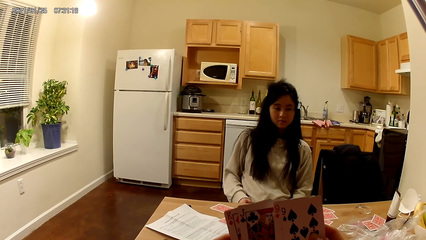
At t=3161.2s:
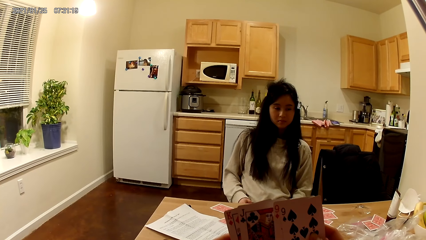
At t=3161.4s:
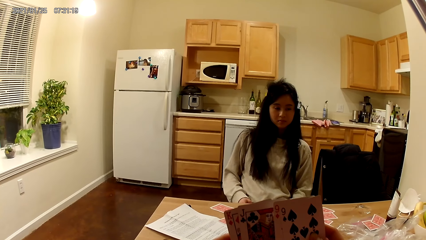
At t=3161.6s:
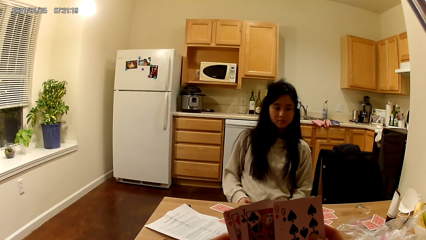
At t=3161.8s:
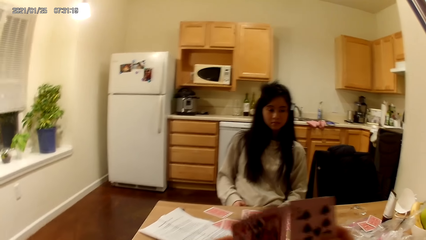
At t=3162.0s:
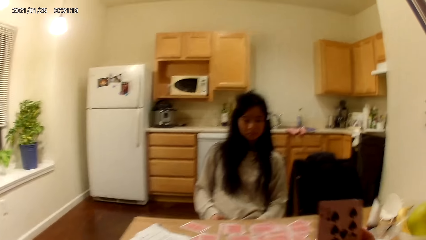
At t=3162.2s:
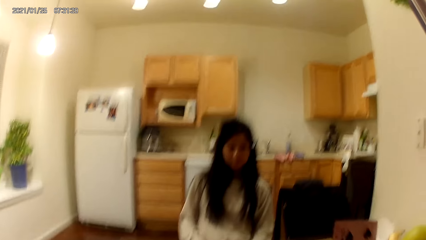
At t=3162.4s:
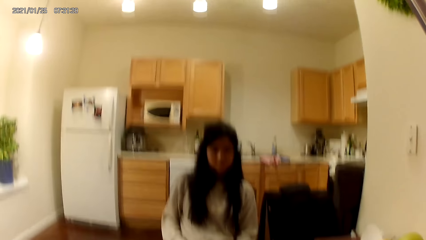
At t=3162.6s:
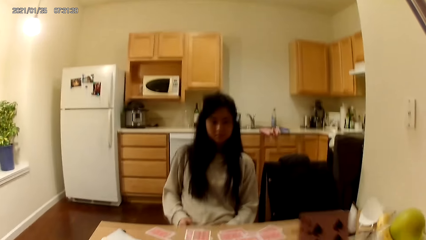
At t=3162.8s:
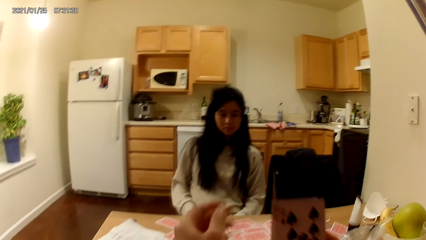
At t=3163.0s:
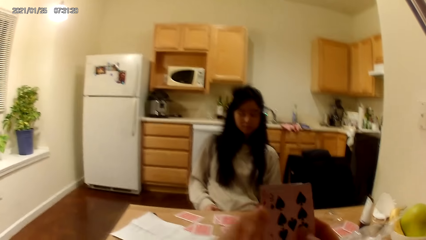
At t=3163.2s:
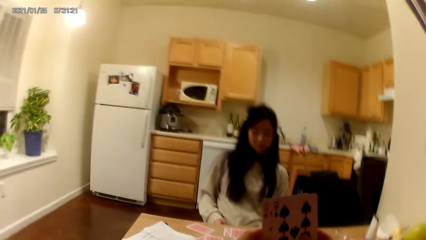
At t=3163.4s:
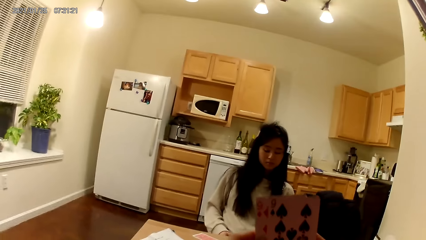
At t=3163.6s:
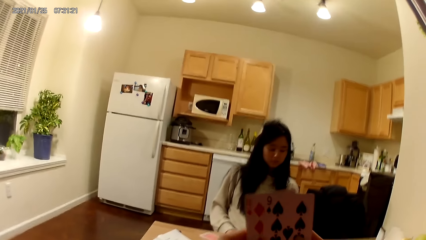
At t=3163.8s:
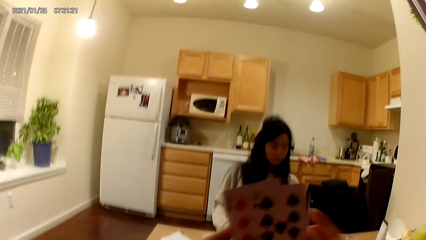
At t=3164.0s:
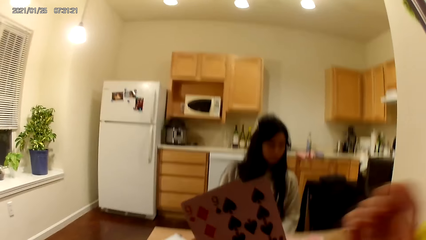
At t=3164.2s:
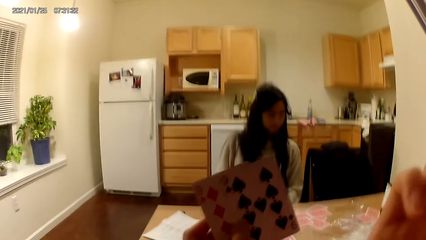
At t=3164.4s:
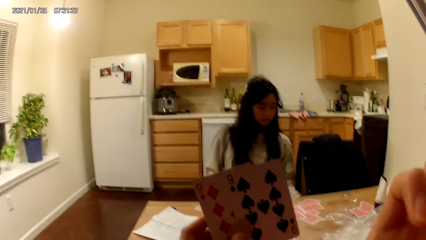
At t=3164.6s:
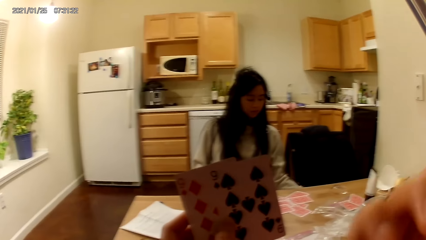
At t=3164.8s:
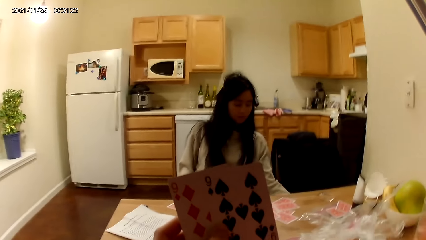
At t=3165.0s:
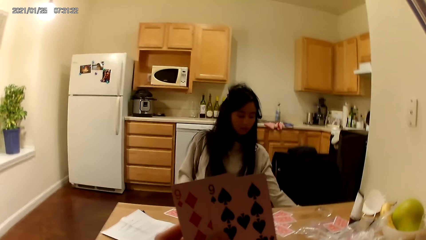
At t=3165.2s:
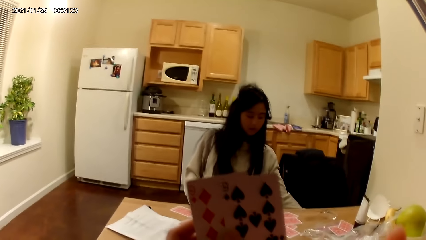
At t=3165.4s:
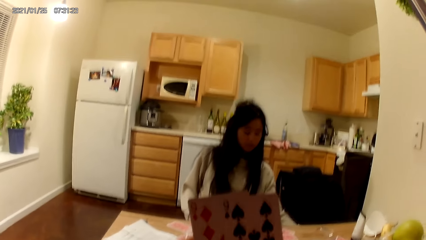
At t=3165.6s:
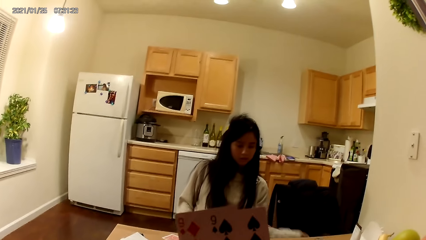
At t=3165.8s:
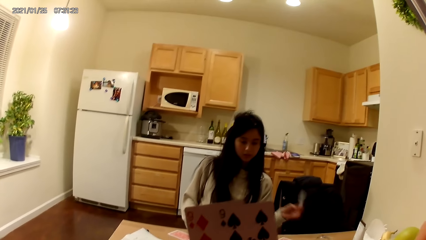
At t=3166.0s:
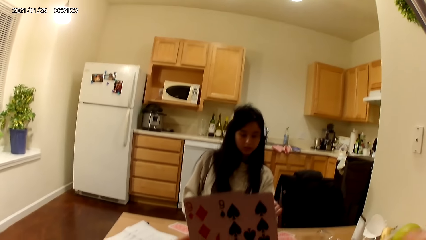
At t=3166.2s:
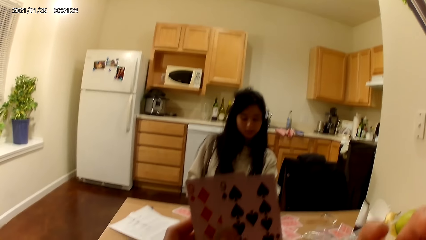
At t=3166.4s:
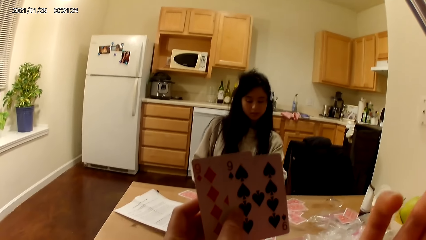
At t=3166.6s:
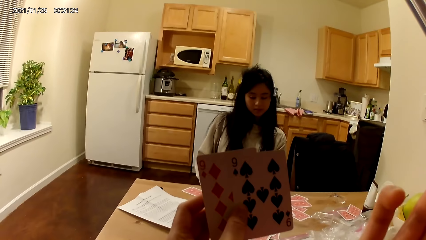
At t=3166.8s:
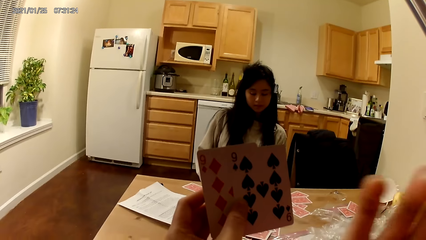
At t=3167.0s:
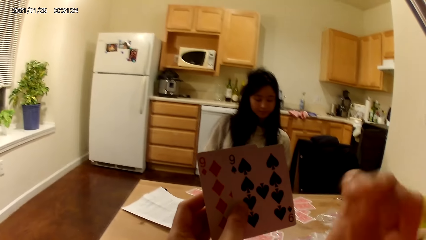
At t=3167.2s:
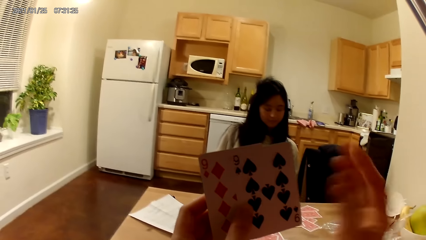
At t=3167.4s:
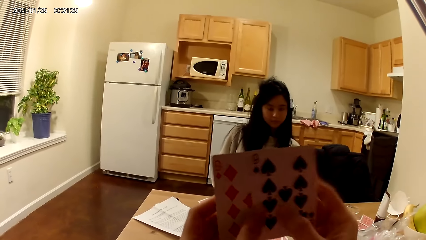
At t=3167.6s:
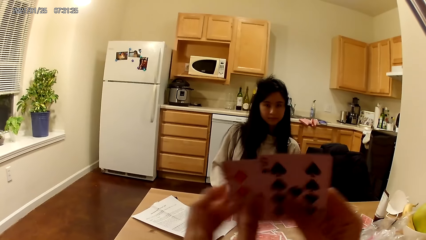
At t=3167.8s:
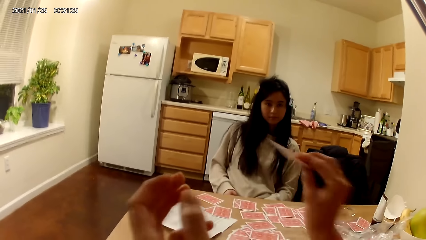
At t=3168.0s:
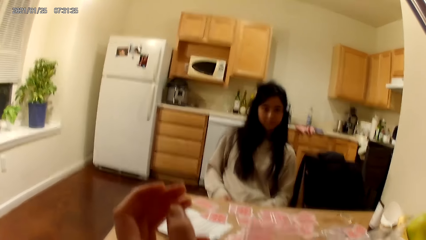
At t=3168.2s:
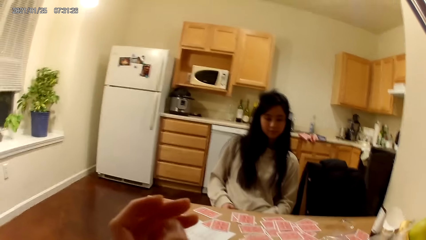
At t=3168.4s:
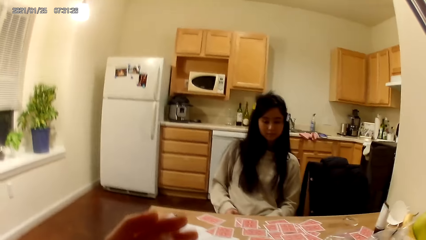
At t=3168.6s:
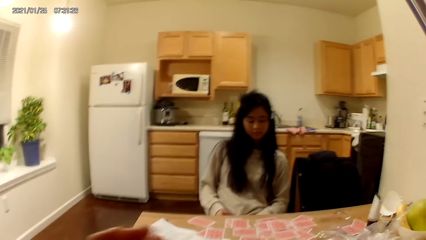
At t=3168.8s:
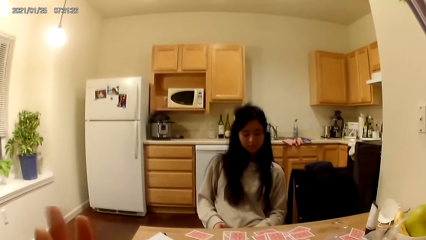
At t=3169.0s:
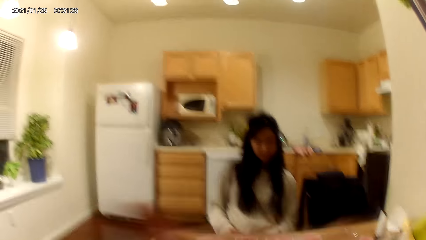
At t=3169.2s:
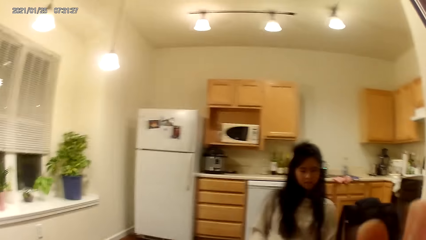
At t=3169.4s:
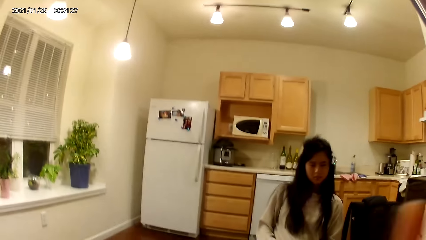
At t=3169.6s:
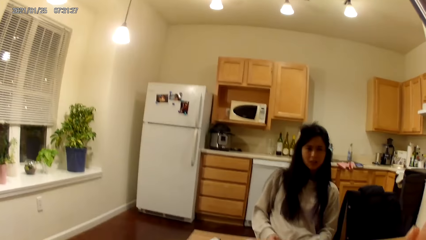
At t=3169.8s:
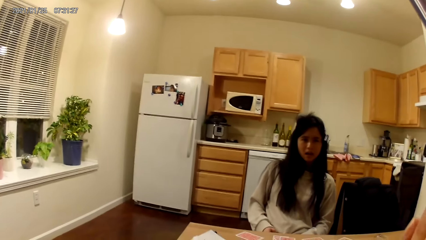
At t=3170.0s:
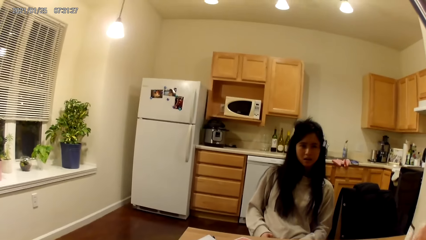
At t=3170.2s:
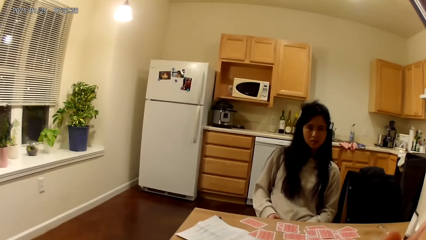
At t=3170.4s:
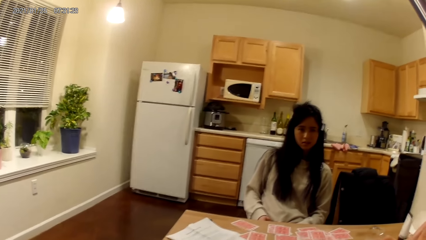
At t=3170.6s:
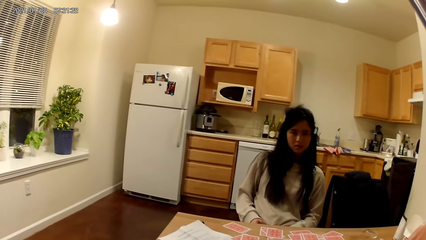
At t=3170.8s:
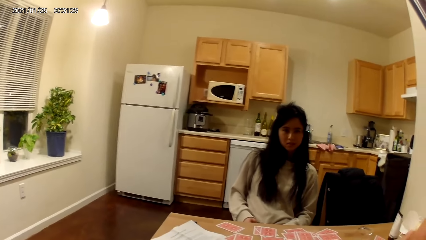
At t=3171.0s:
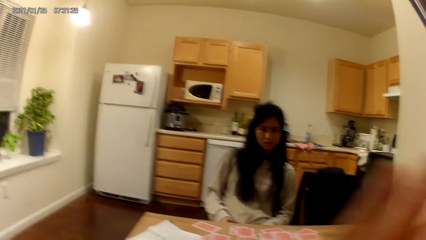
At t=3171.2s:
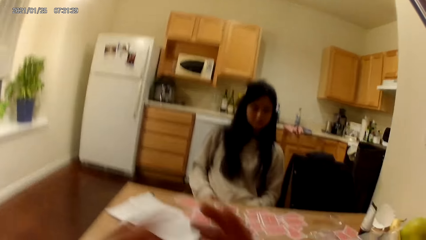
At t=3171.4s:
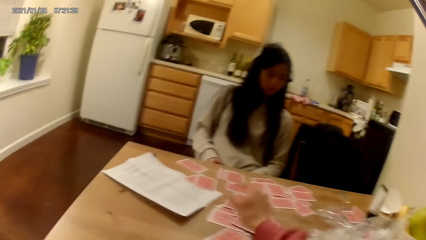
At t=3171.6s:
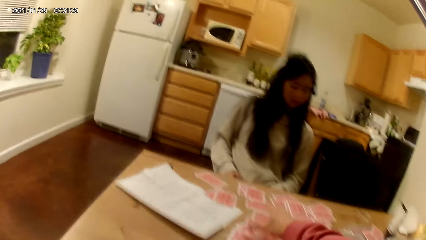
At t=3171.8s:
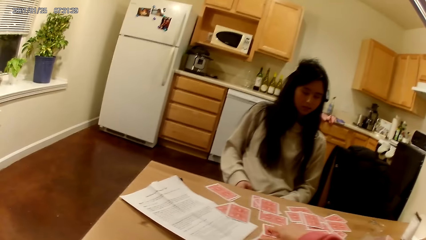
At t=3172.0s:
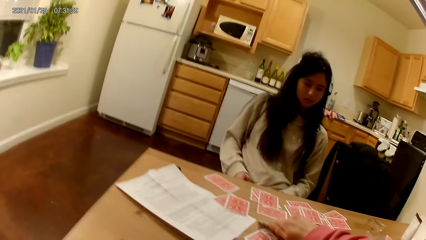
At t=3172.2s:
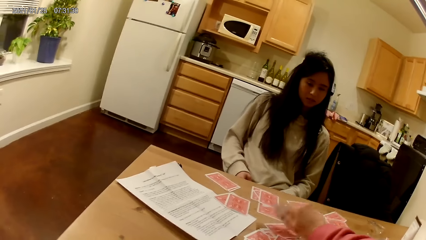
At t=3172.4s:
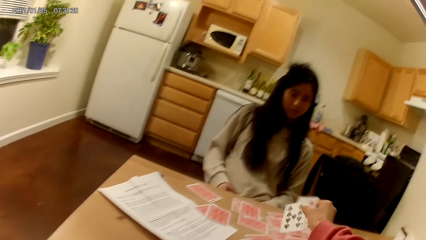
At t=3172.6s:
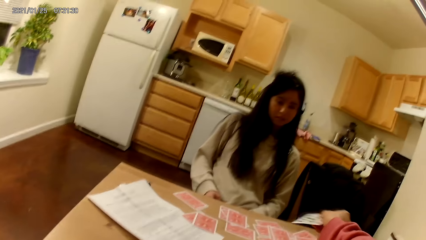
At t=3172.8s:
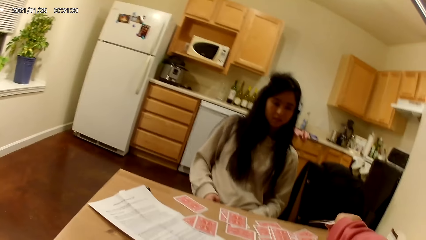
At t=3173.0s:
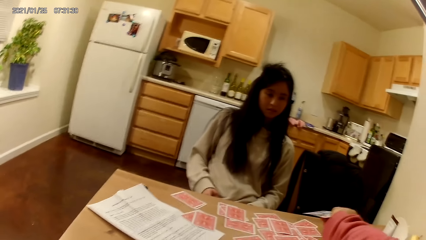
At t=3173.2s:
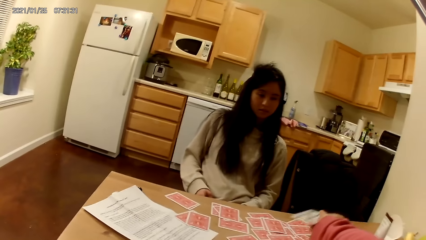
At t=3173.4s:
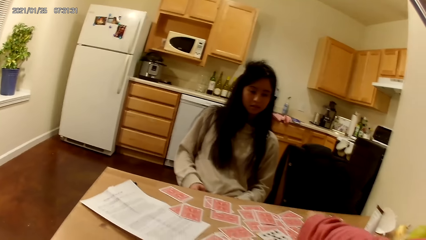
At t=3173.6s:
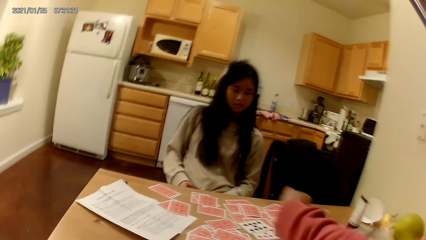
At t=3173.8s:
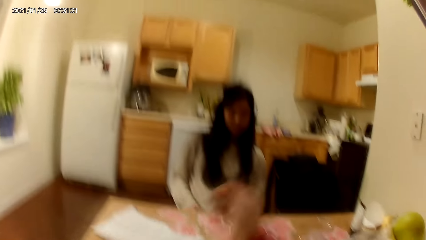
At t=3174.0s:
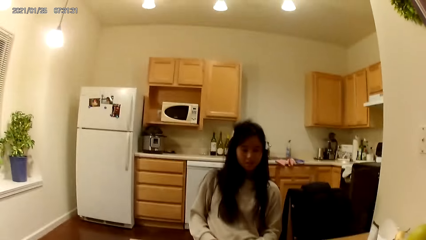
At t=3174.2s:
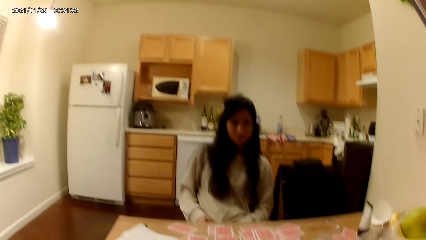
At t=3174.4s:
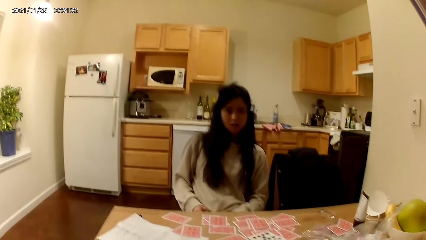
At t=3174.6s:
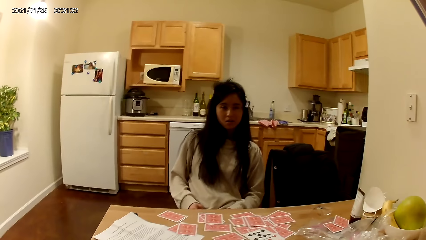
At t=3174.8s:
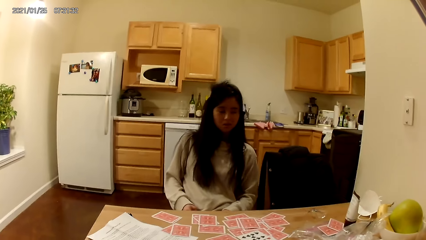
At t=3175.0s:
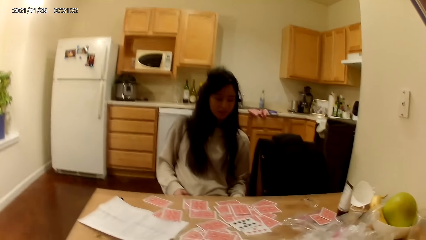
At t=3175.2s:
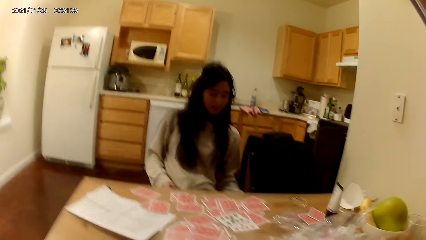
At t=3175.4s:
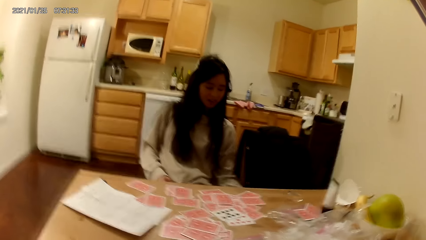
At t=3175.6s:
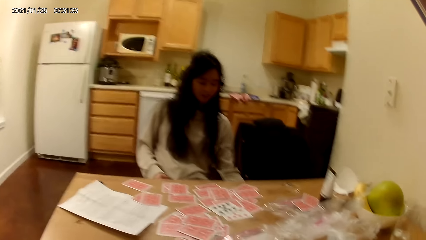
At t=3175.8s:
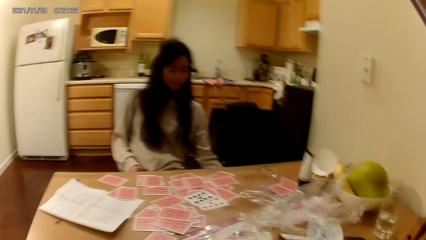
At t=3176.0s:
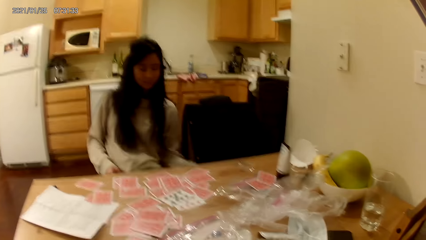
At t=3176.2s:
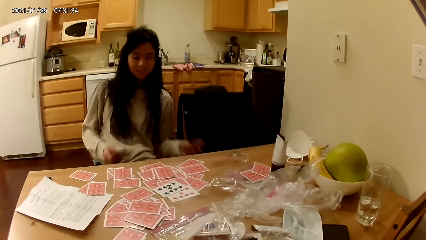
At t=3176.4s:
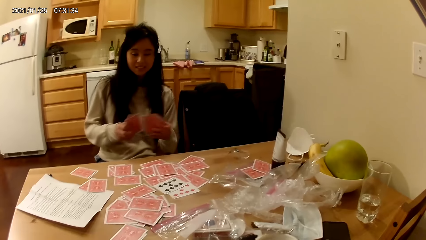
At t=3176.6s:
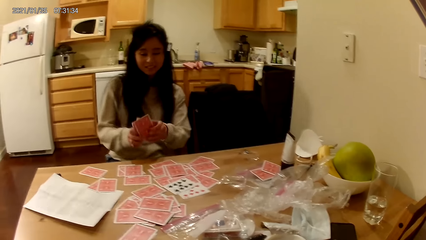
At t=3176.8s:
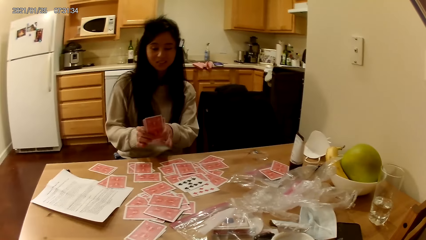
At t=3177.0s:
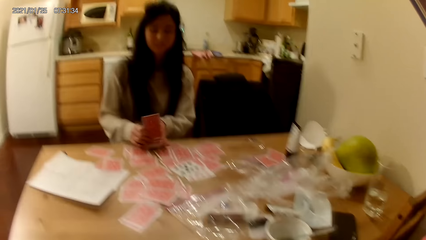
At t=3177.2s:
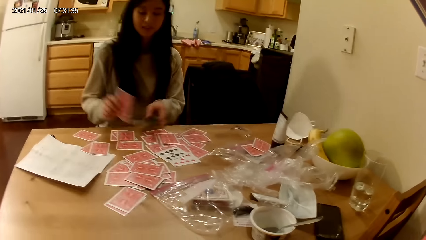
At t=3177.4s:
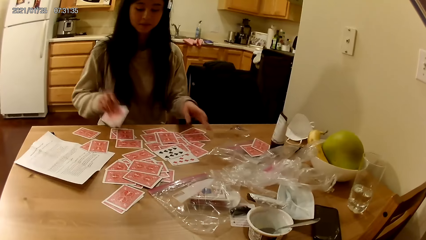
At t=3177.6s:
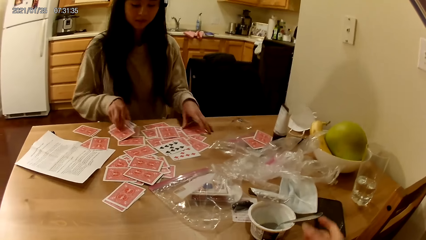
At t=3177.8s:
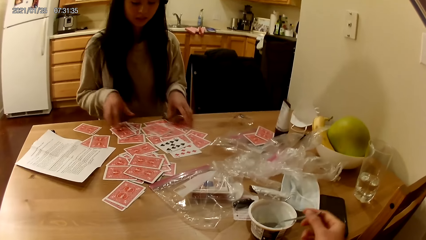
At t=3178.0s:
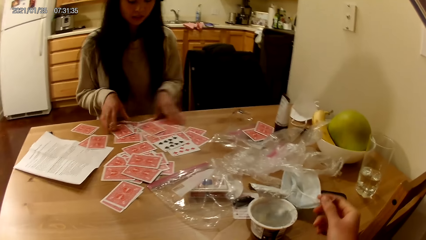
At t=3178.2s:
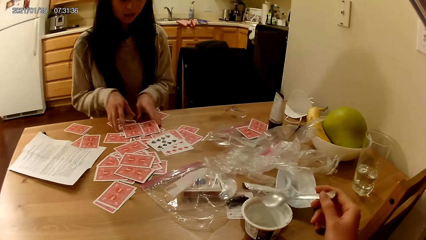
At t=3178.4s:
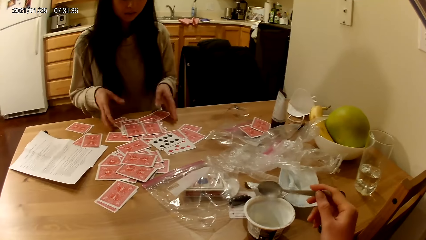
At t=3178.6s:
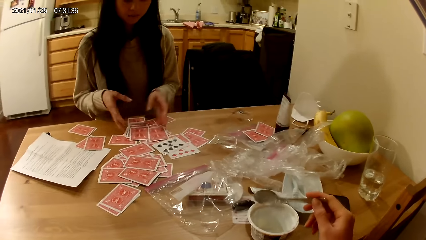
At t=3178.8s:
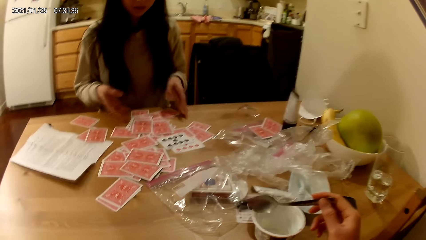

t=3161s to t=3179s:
The camera wearer places two cards on the table with her left hand. She raises her right hand towards her face. The woman picks a card from the chair with her left hand. She places the card on the table with her left hand. The camera wearer places another two cards on the table with her right hand. She picks two cards from the table with her right hand. She drops two cards from the table with her right hand. The woman grabs another card from the chair. She holds cards in her hands. The camera wearer picks the cards. The woman places the cards on the table with her right hand. She gathers the cards together.
